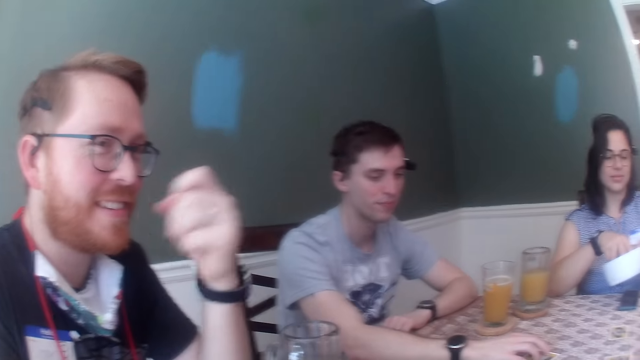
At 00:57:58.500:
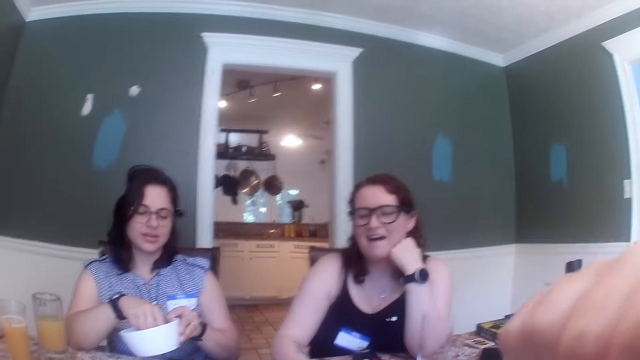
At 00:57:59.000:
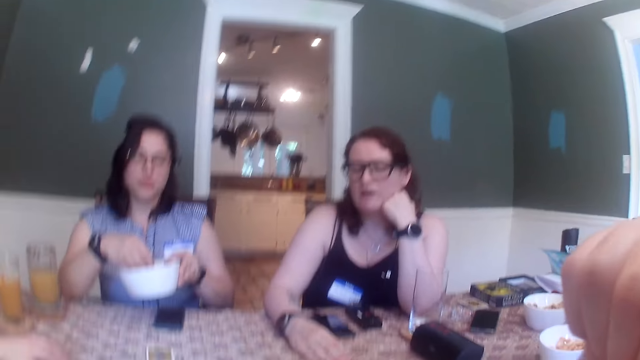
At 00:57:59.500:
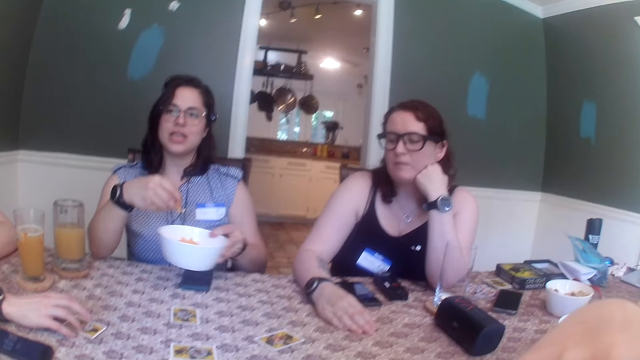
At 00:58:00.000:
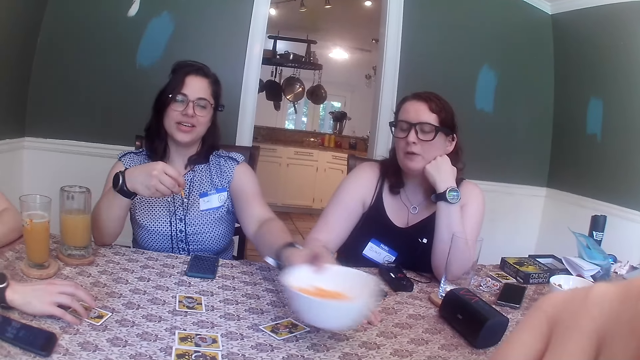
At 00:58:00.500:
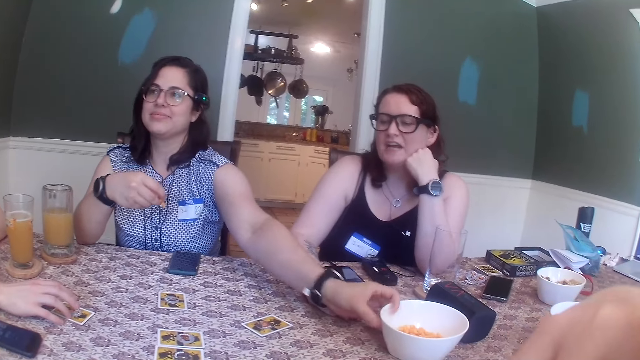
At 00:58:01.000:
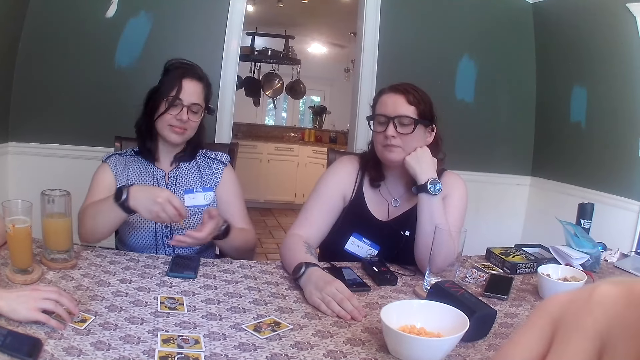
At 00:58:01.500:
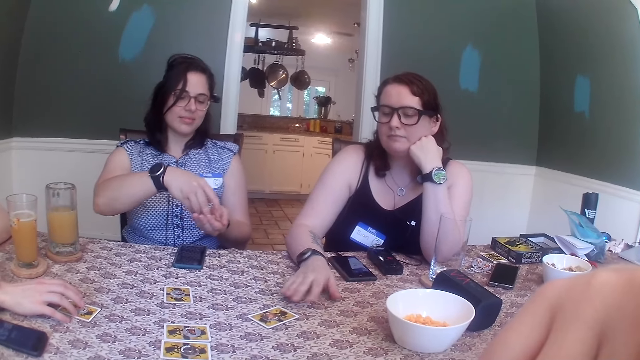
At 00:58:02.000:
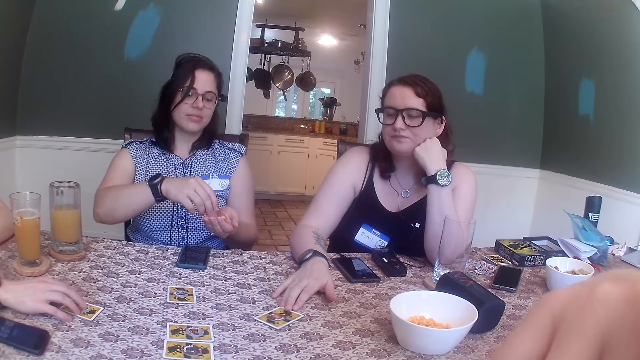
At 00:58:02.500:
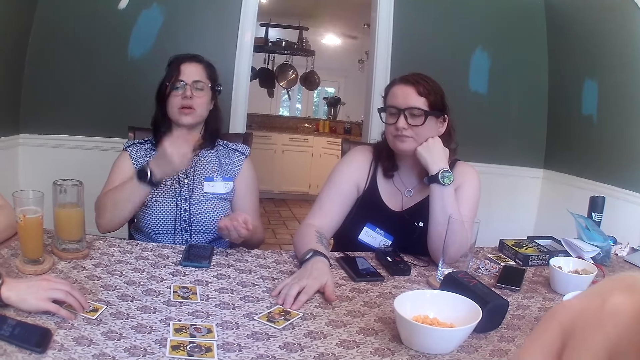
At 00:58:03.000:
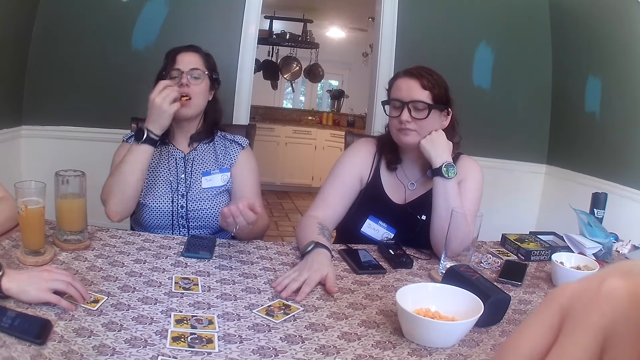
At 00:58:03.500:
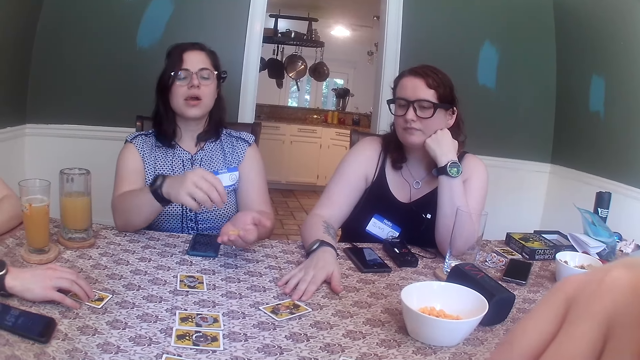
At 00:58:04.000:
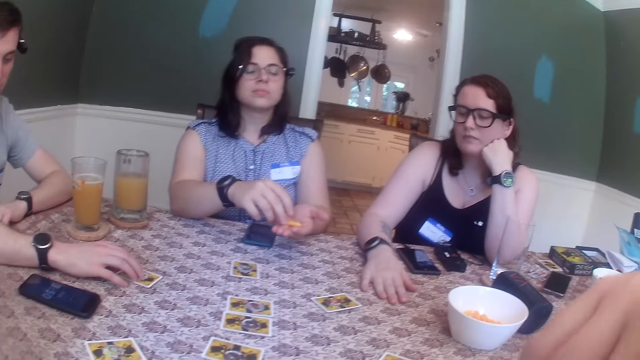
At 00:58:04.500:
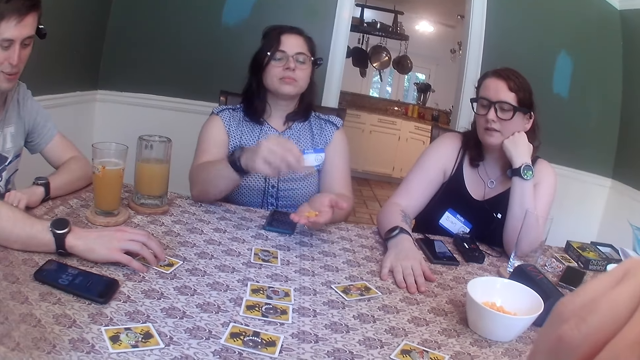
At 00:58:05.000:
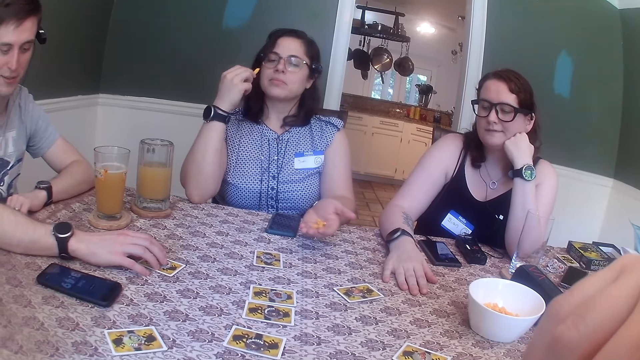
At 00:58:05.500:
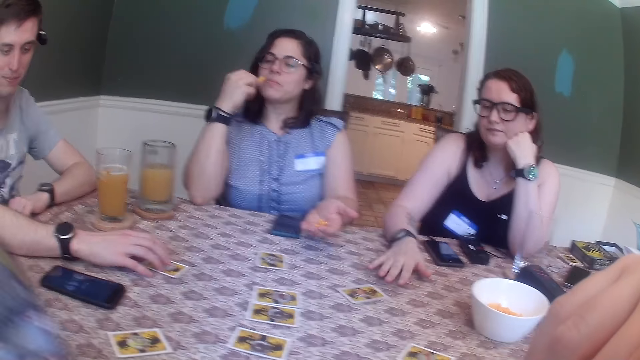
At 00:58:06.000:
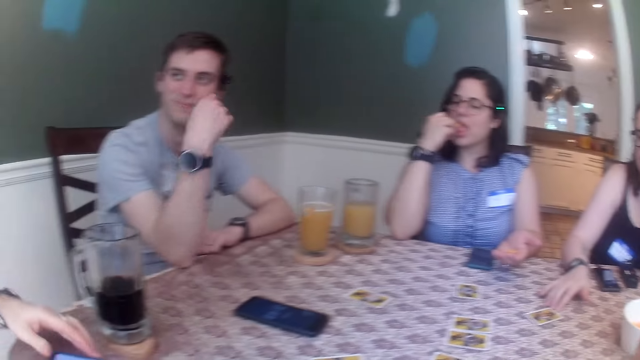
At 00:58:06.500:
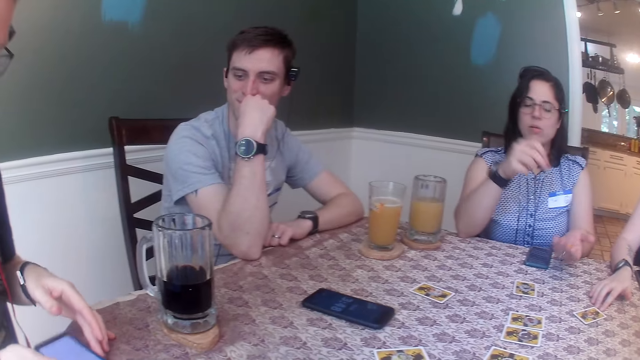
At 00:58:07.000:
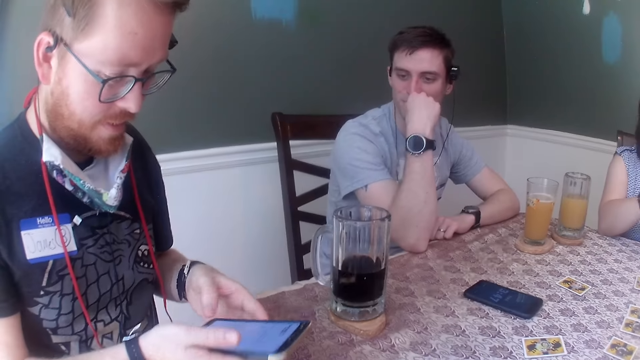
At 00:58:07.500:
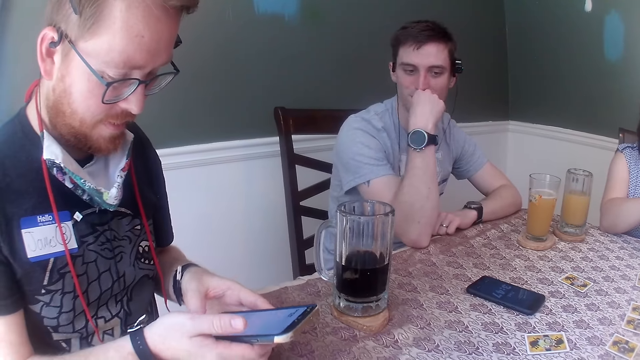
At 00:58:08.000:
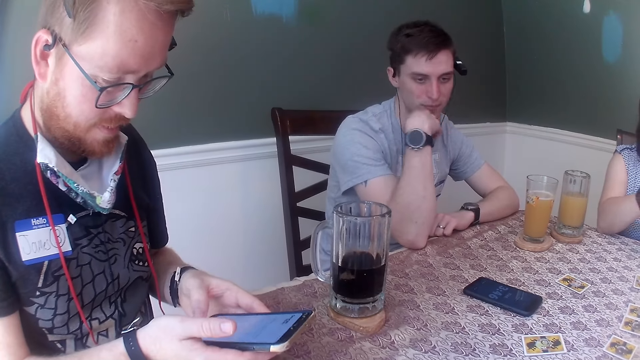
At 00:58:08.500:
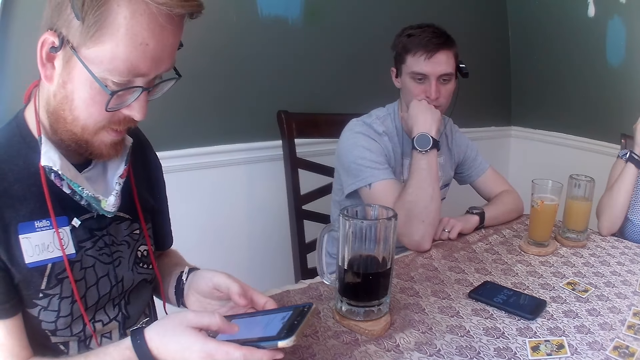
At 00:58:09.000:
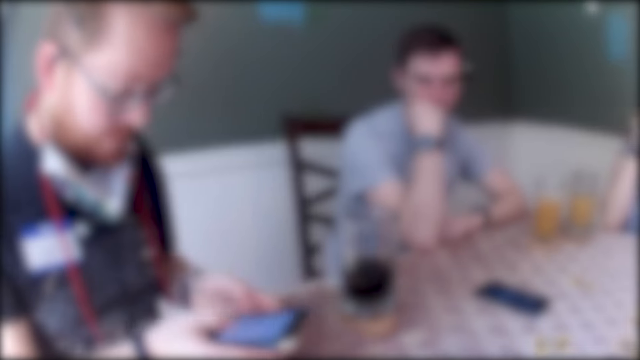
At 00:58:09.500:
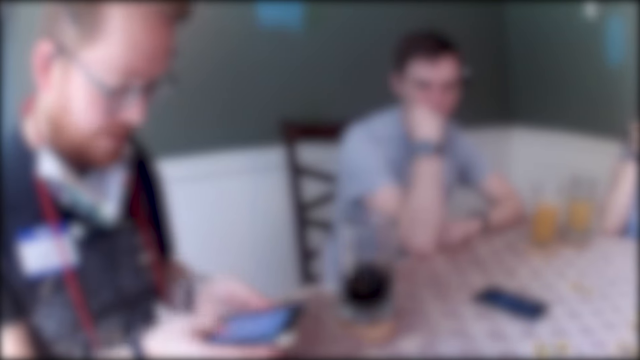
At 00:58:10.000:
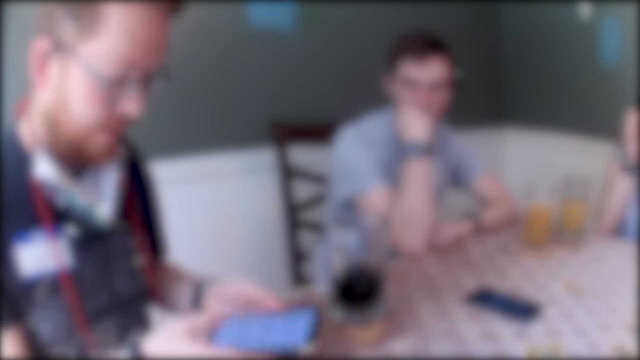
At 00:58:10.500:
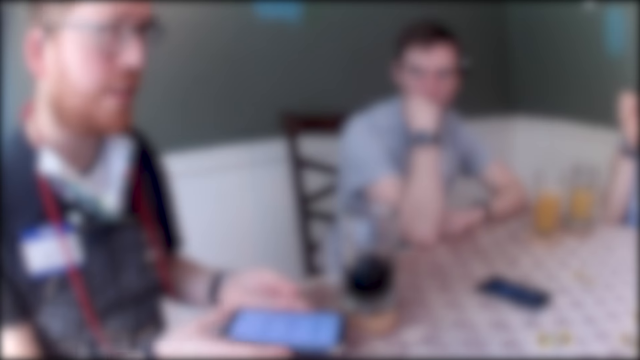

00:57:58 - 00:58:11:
A woman takes snacks from the bowl with her right hand. A man moves a hand. The camera wearer lifts a hand. The woman puts the bowl on the table with her left hand. The woman puts the snacks in her right hand into her left hand. Another woman shifts the card on the table with her right hand. The first woman picks a snack from her left hand with her right hand. The first woman puts the snack in her mouth with her right hand. The first woman moves her hands. The first woman picks a snack from her left hand with her right hand. The man throws a towel on the table with his left hand. The first woman puts the snack in her mouth with her right hand. The other woman shifts the card on the table with her right hand. Another man moves his hands. The first man picks up a phone from the table with both hands. The first man presses the phone with both hands.

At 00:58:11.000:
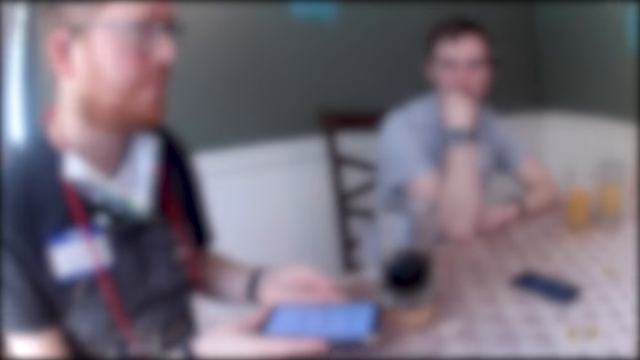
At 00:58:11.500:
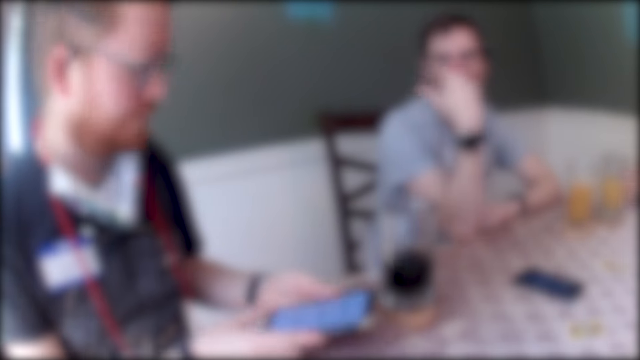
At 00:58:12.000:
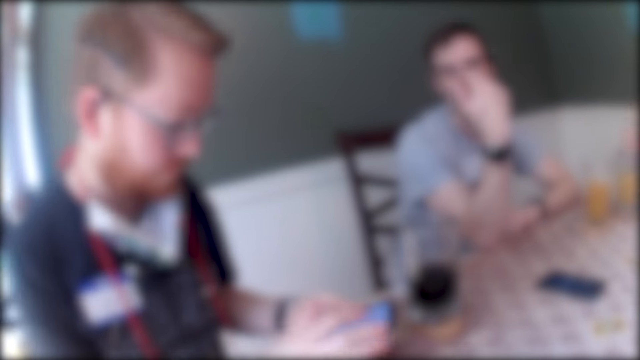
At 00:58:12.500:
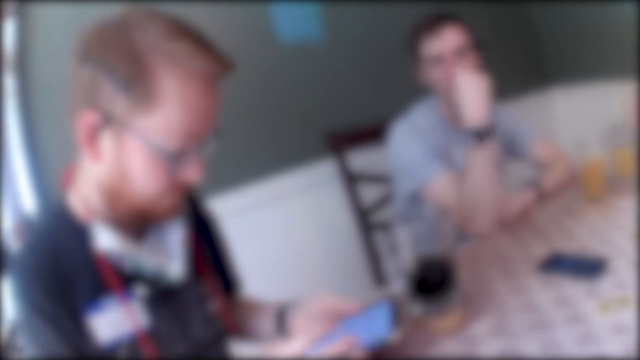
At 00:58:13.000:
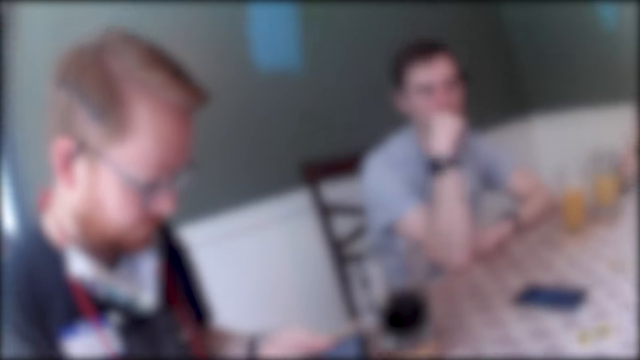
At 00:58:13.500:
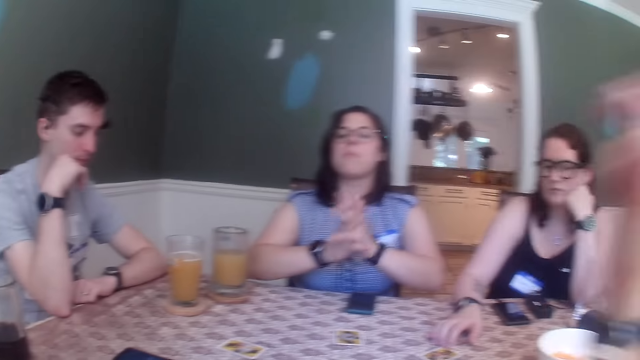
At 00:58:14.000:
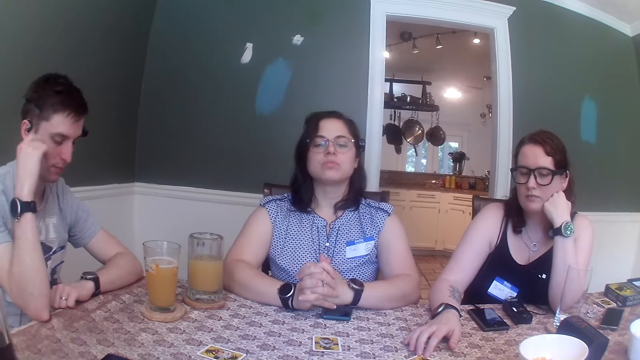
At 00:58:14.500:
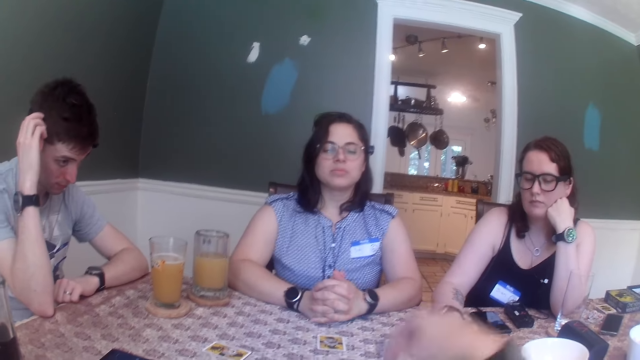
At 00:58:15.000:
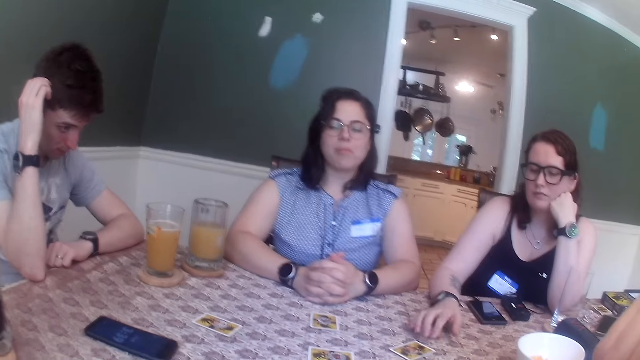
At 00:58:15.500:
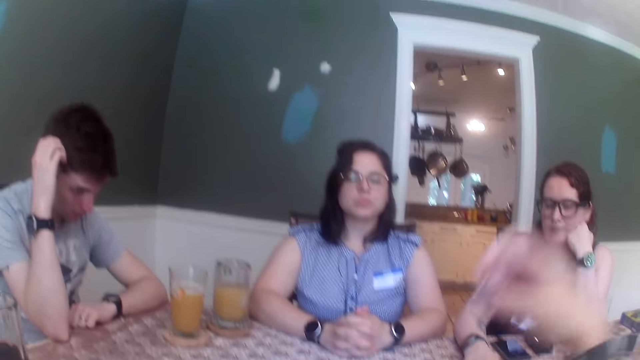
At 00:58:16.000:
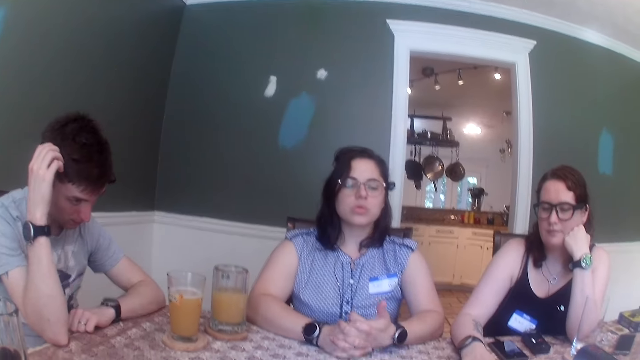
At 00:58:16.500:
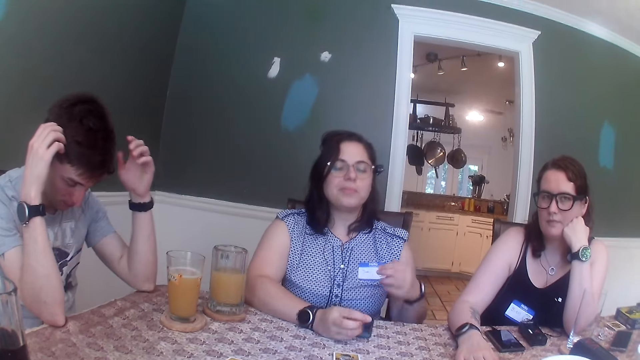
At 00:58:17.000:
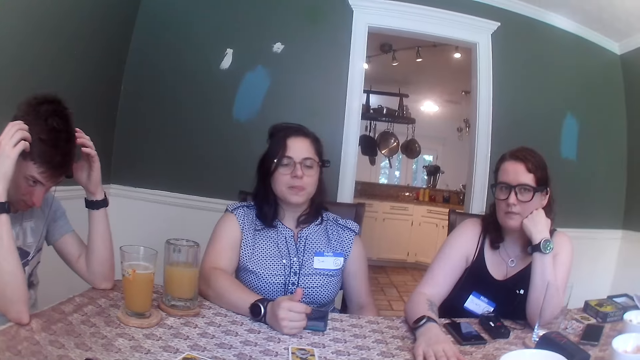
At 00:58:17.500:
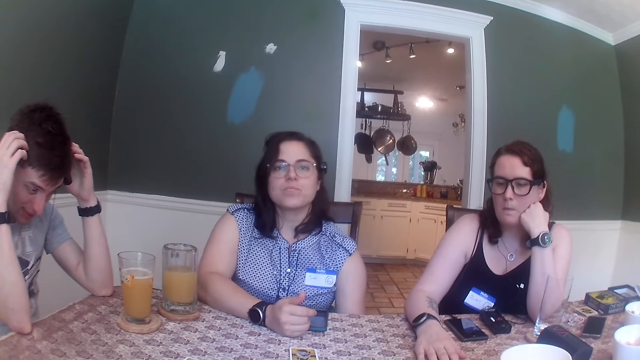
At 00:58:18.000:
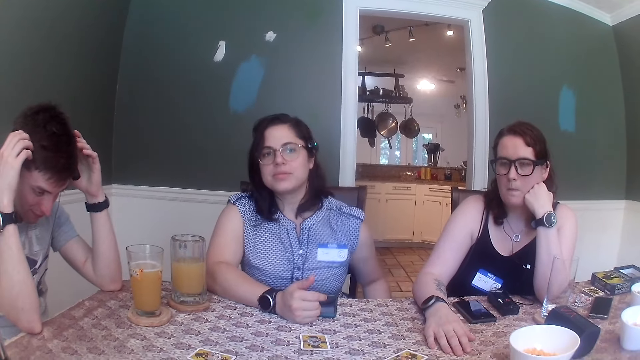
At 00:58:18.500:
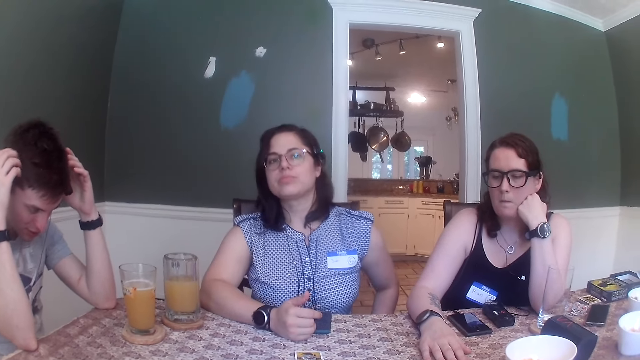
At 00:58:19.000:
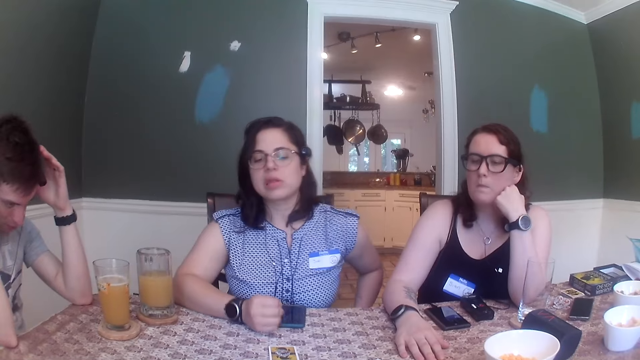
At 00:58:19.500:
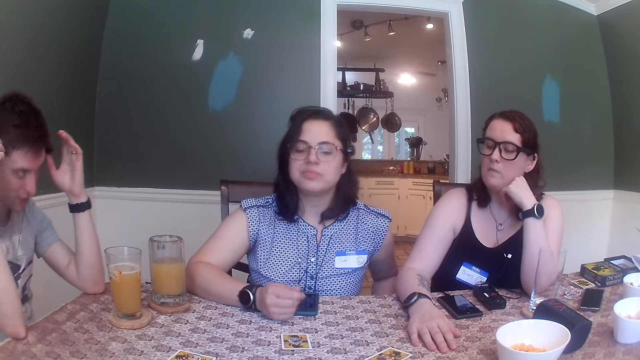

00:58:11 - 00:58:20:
The camera wearer moves a hand. A woman moves her hands.
